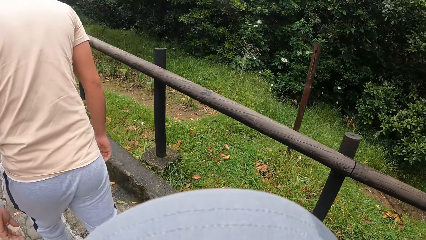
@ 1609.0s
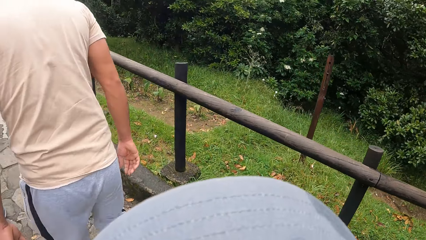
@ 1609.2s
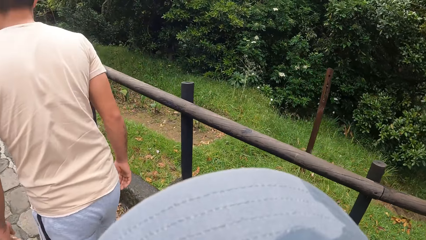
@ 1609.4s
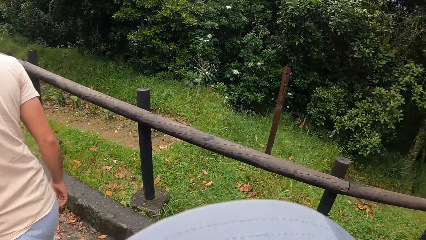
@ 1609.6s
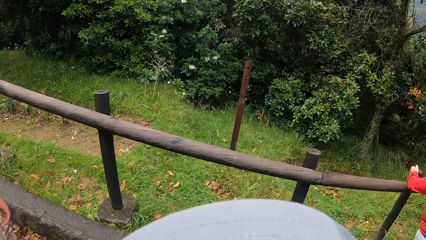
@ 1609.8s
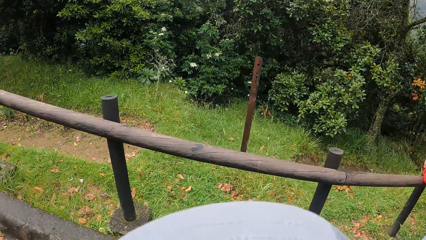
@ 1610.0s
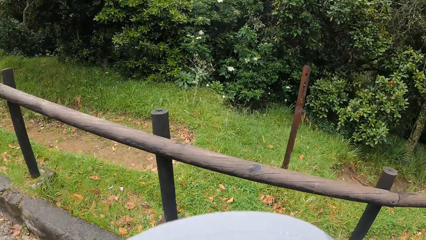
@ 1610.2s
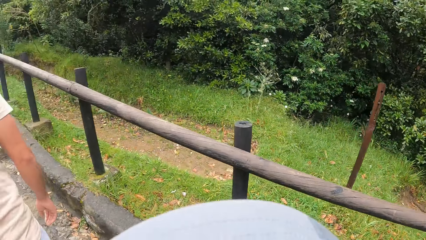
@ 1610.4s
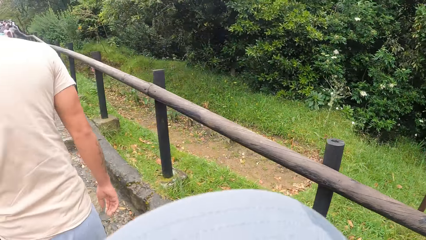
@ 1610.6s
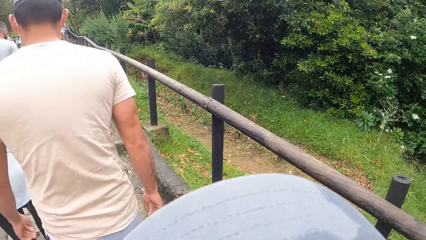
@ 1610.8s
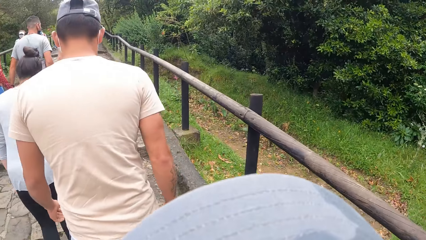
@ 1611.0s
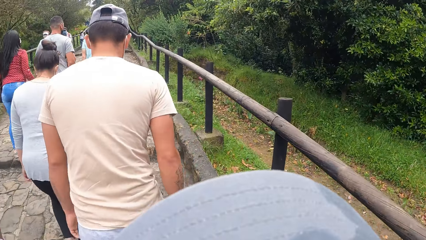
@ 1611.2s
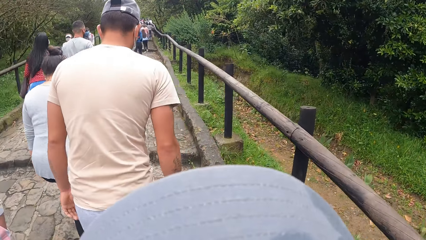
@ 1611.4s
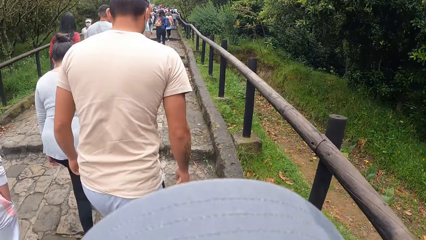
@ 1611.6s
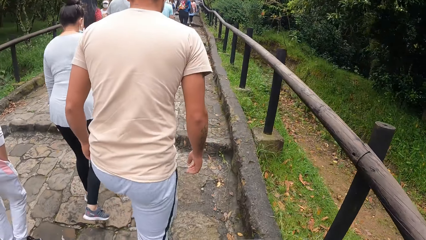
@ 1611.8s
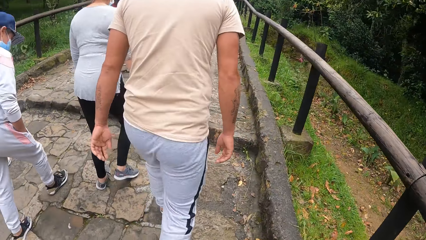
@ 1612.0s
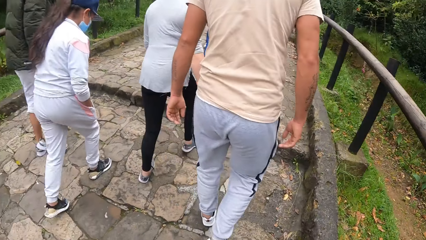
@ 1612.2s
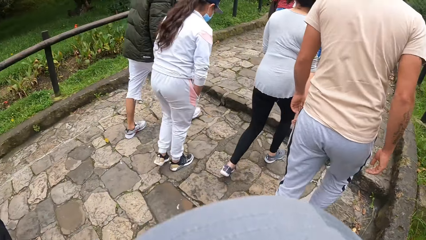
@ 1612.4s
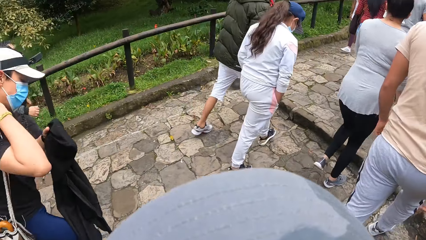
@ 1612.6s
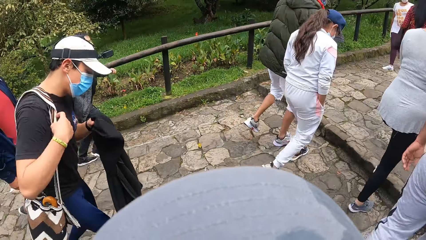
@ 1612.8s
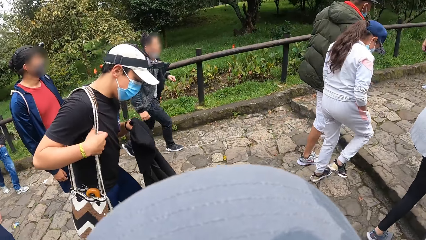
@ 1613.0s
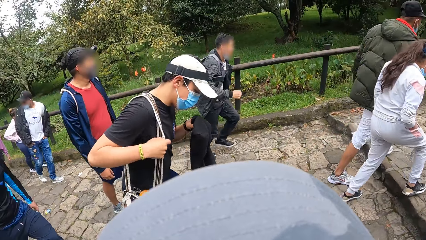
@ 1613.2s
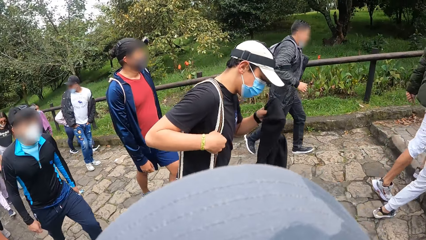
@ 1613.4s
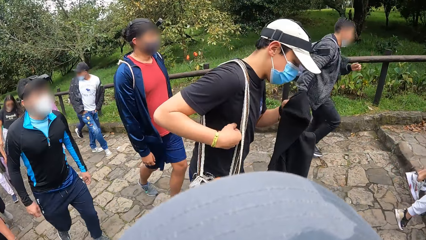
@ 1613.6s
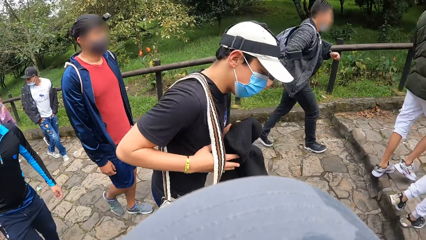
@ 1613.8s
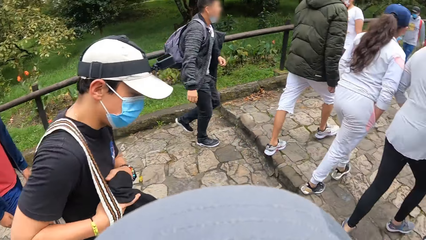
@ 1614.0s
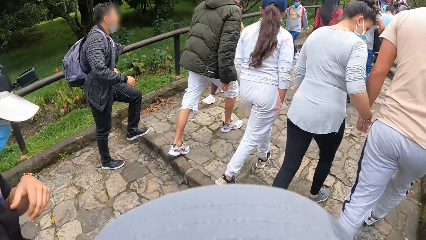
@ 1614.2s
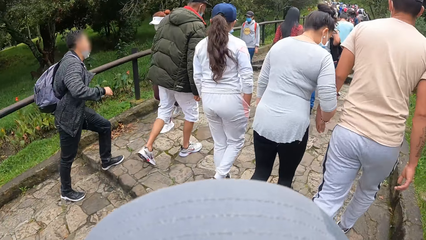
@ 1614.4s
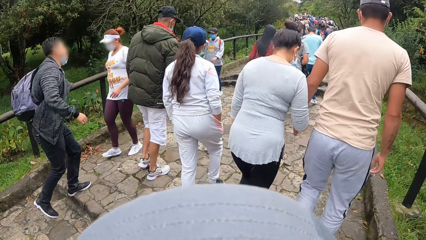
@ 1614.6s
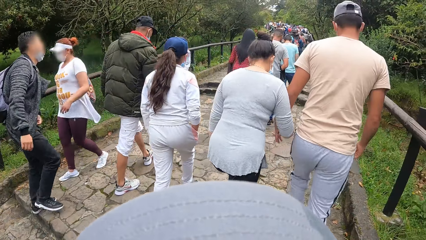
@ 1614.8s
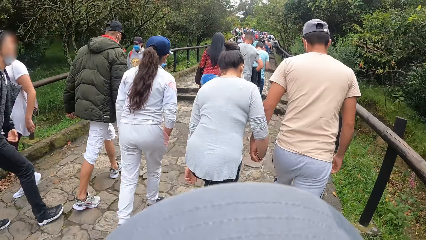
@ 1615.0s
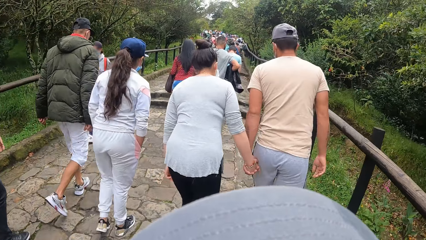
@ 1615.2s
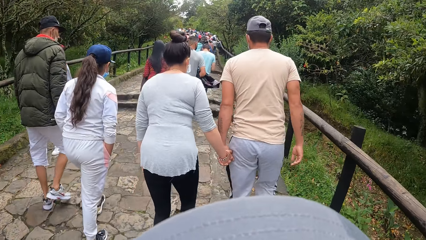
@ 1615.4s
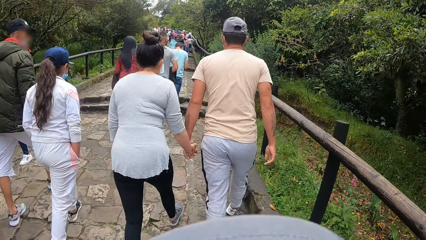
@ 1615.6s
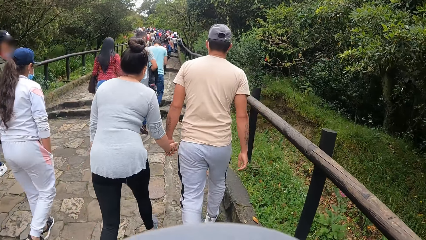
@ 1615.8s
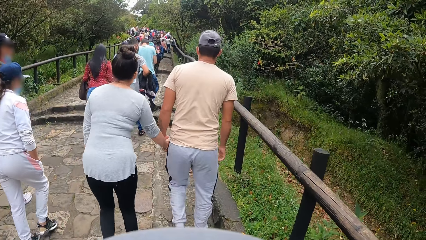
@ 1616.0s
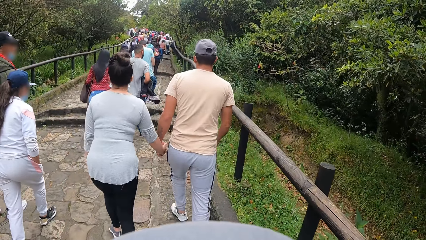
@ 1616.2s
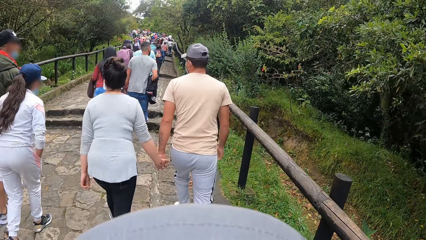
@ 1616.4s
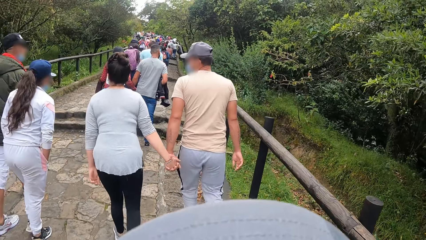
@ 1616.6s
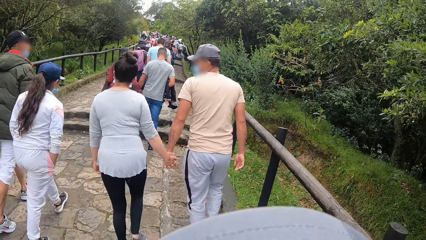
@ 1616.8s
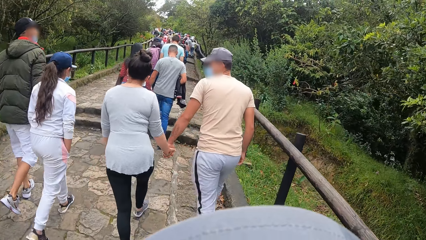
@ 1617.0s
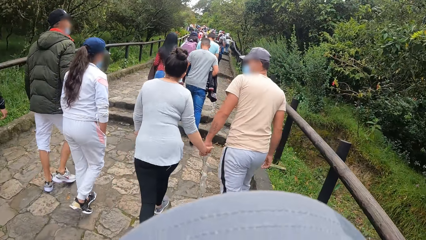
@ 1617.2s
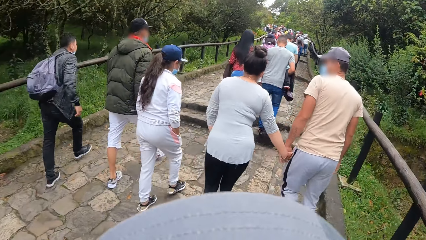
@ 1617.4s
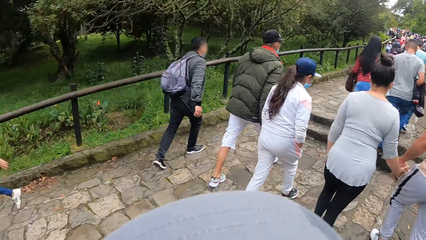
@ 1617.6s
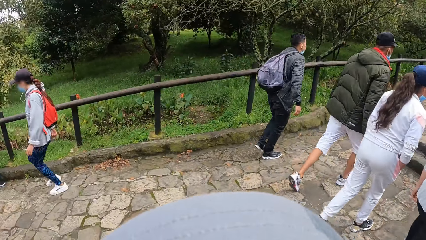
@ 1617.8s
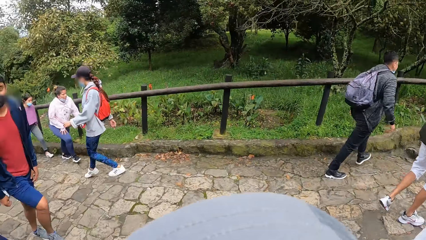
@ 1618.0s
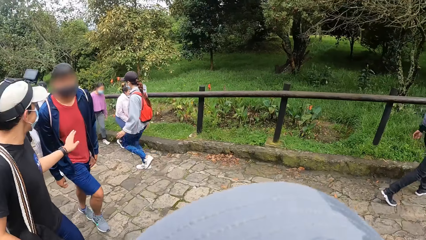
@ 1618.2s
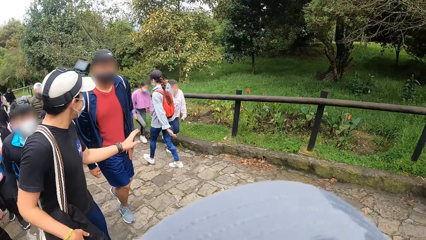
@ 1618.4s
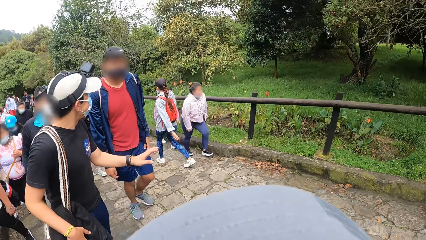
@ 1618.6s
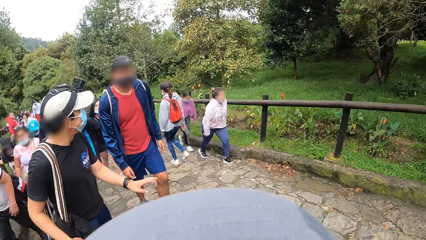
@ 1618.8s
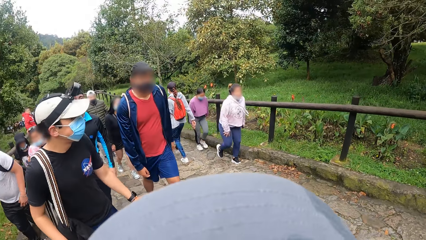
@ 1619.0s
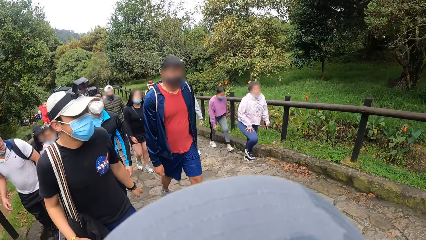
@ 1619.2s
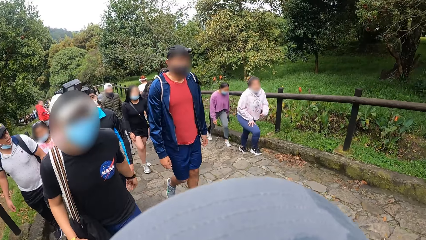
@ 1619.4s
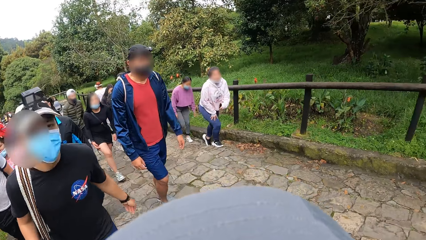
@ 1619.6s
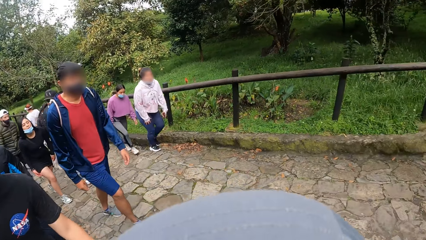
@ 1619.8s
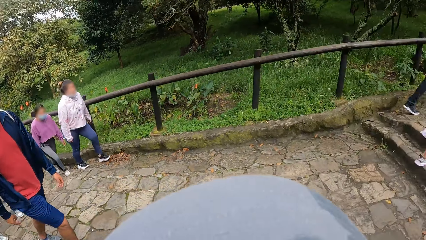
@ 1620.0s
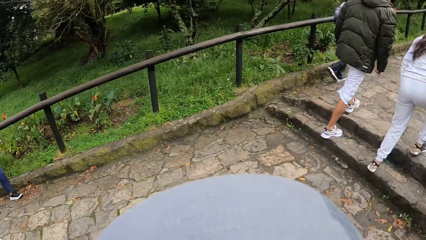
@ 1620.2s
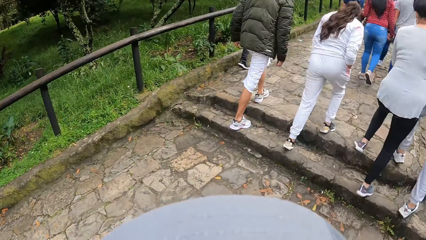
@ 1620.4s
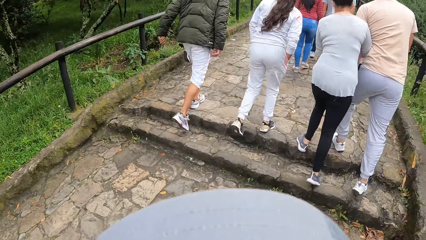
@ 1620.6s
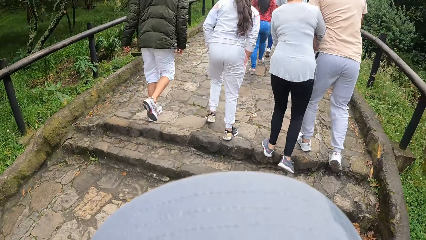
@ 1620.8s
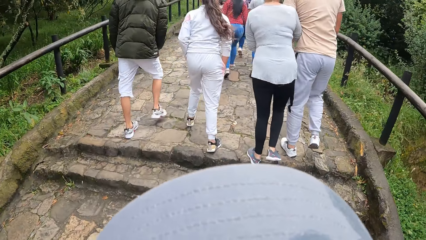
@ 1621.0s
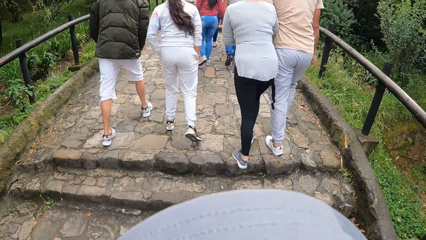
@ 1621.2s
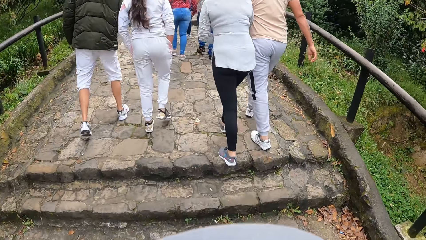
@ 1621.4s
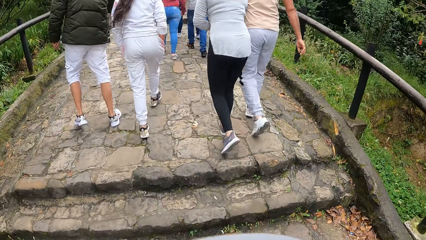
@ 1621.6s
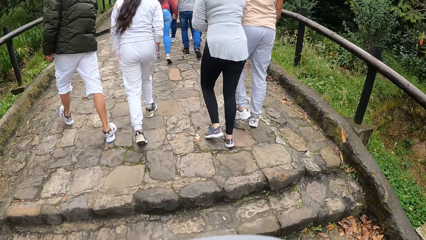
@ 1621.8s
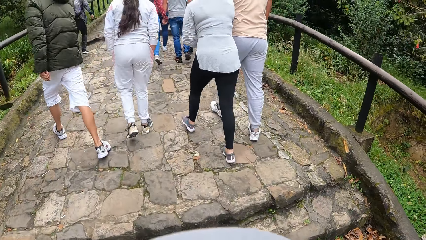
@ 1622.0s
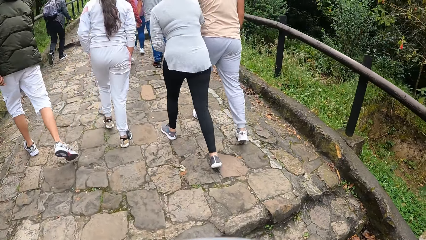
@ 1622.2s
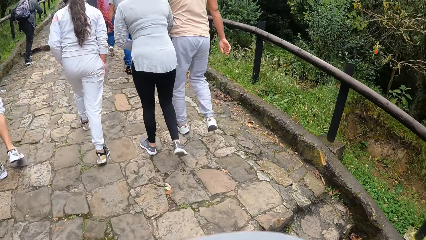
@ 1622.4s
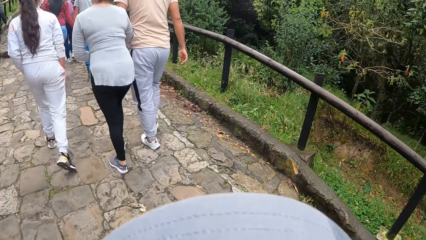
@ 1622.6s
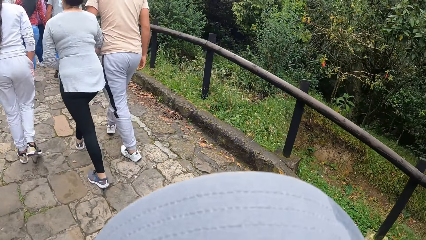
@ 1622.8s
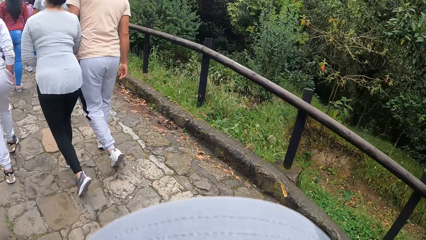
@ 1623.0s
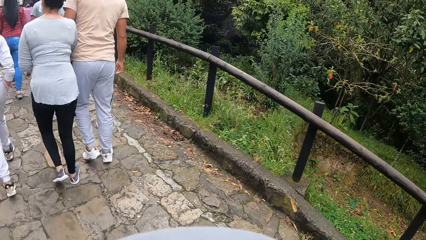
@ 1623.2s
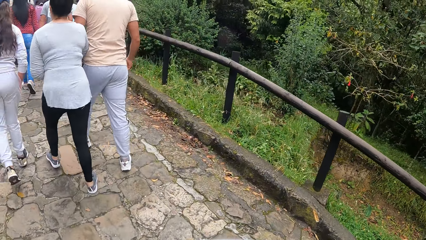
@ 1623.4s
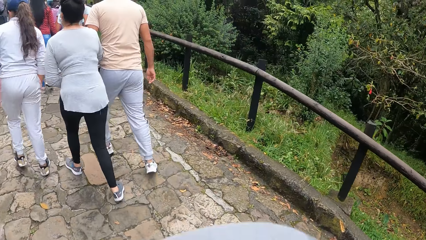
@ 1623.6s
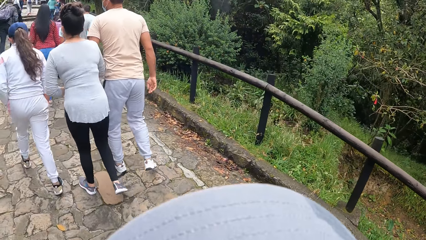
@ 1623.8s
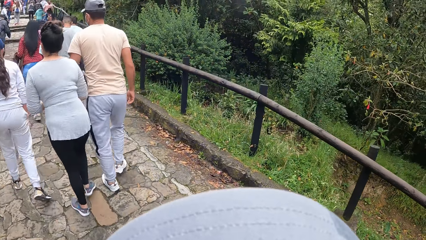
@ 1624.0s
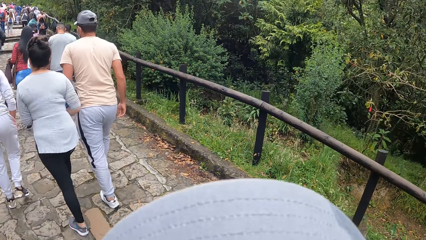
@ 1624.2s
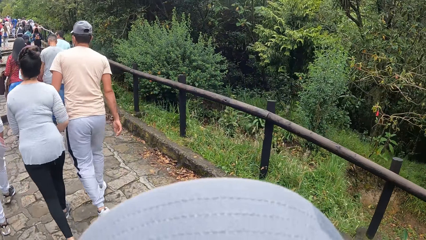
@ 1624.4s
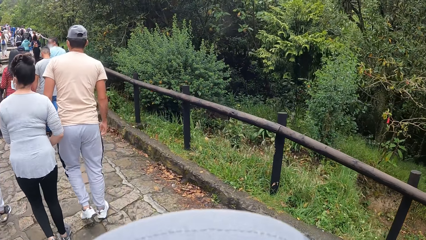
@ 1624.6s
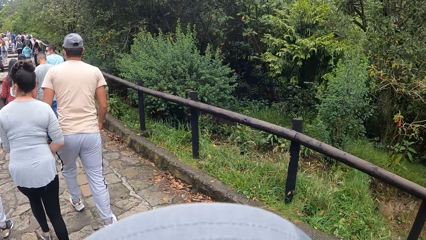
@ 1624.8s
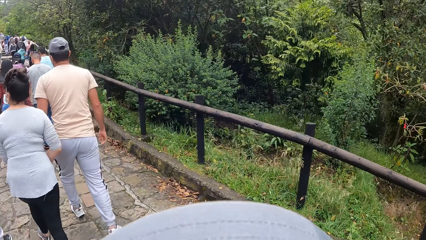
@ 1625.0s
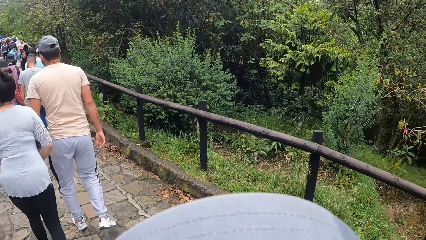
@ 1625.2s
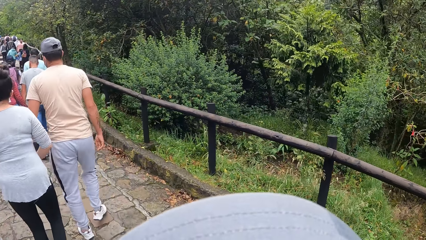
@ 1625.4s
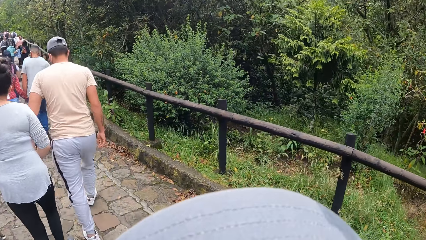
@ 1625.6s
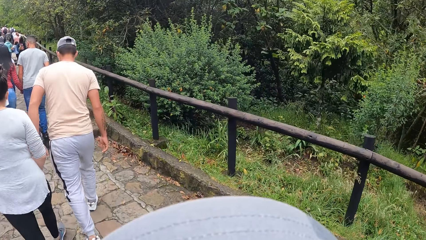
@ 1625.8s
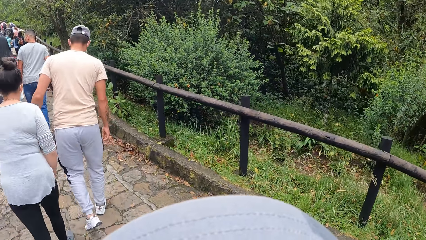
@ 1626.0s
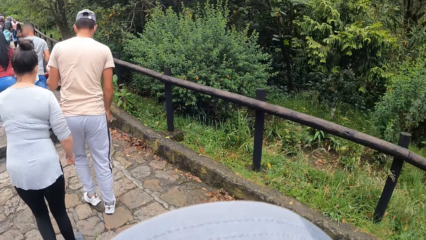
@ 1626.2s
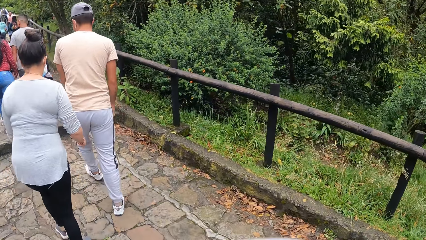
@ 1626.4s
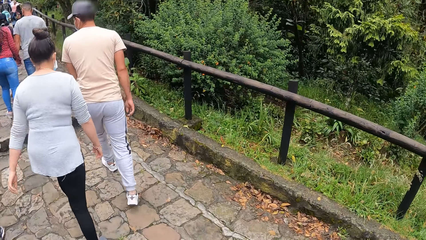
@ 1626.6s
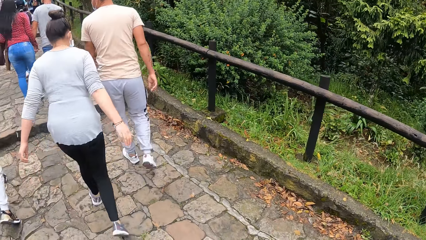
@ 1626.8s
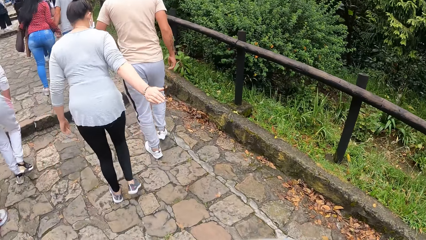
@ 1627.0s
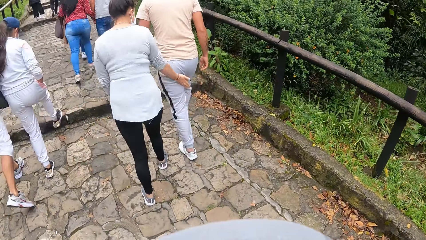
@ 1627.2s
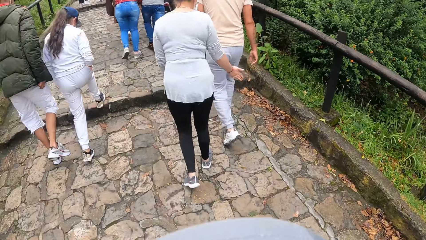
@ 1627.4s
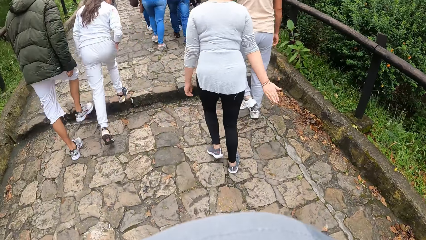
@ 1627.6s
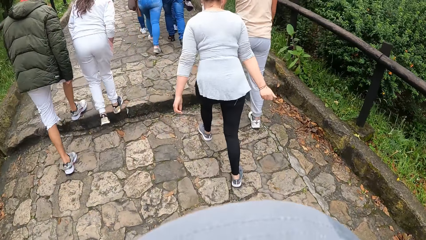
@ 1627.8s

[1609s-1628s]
The man adjusts the bag on his shoulders with his right hand. The man passes the hoodie in his right hand to his left hand. The man interacts with another man.
